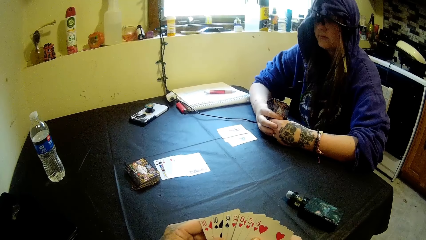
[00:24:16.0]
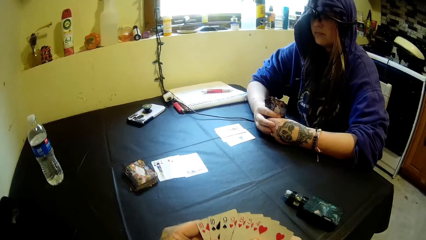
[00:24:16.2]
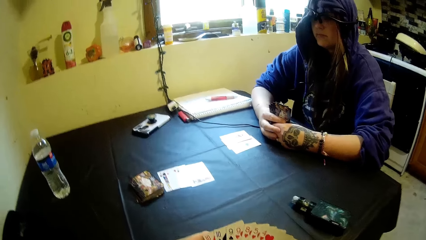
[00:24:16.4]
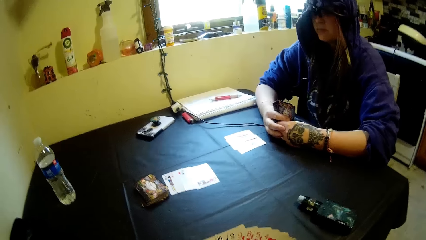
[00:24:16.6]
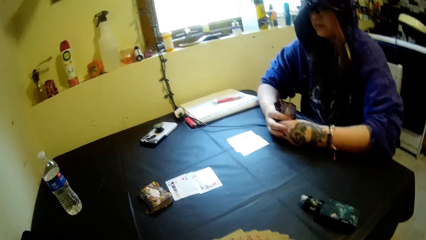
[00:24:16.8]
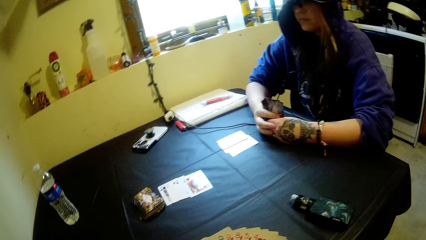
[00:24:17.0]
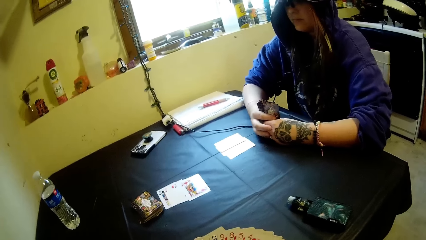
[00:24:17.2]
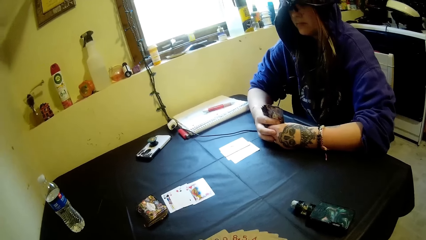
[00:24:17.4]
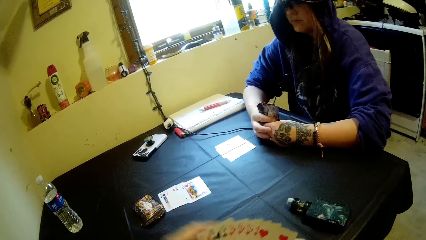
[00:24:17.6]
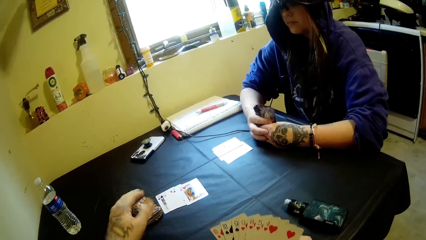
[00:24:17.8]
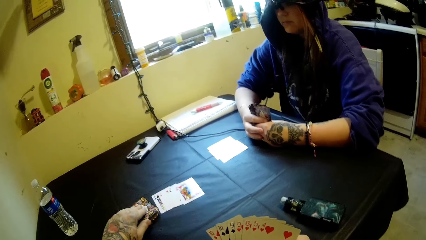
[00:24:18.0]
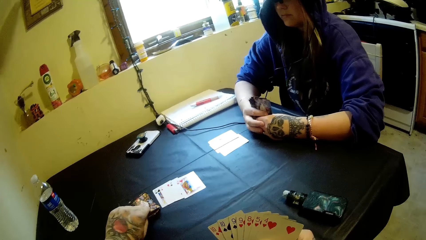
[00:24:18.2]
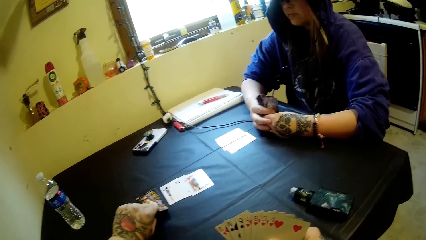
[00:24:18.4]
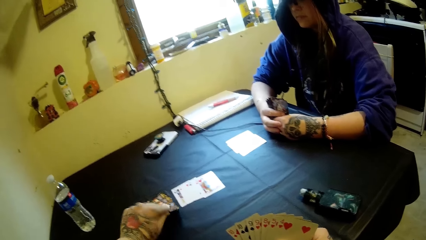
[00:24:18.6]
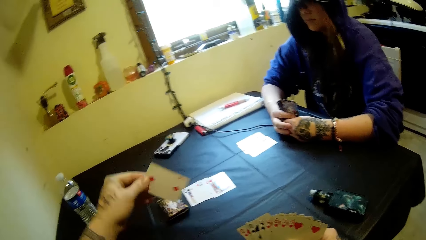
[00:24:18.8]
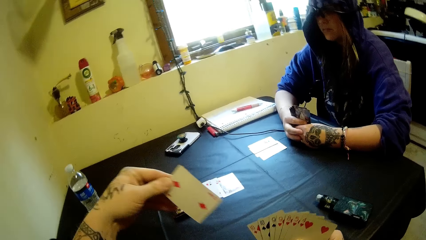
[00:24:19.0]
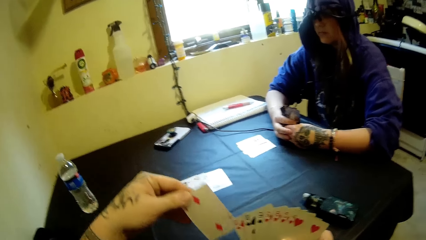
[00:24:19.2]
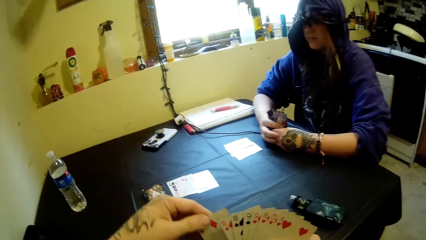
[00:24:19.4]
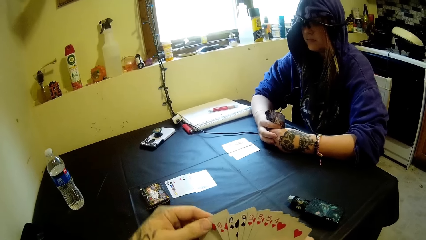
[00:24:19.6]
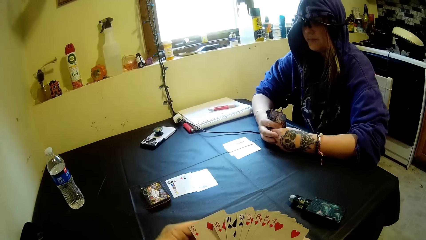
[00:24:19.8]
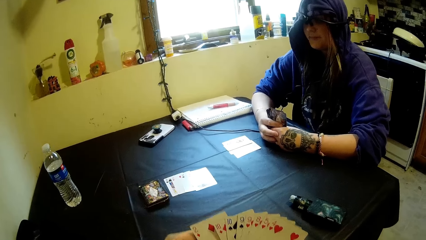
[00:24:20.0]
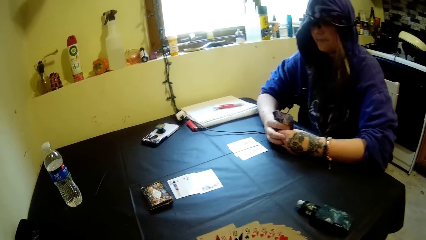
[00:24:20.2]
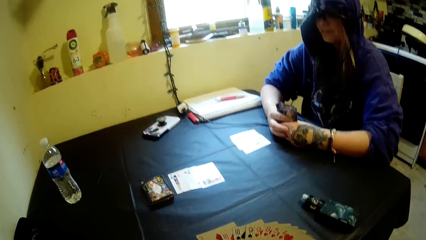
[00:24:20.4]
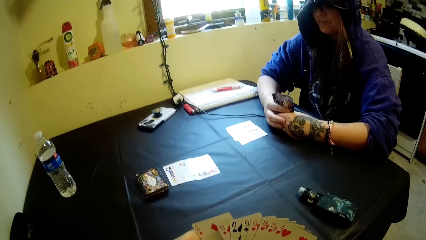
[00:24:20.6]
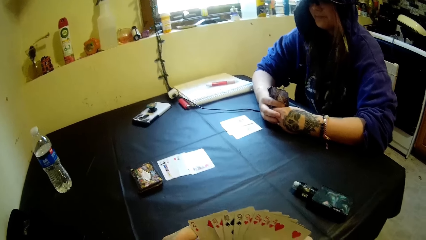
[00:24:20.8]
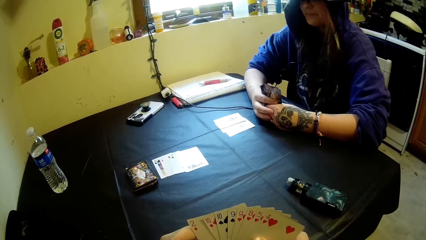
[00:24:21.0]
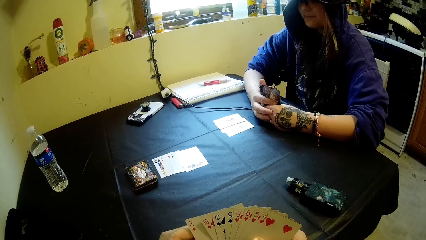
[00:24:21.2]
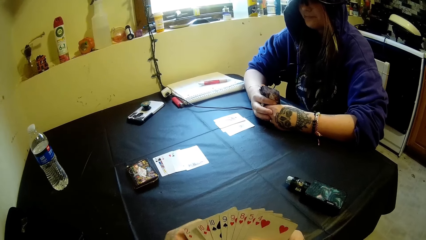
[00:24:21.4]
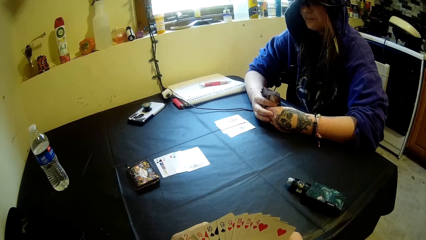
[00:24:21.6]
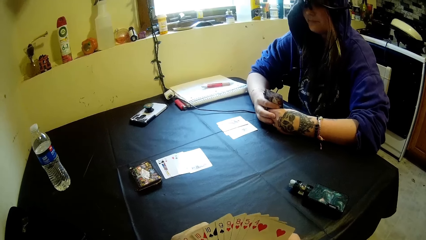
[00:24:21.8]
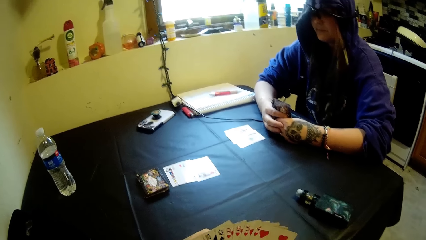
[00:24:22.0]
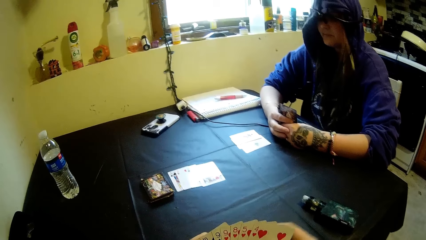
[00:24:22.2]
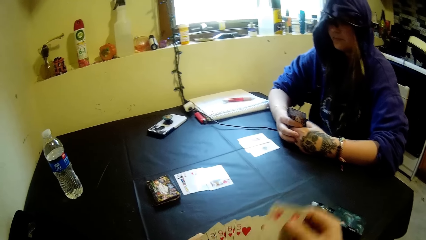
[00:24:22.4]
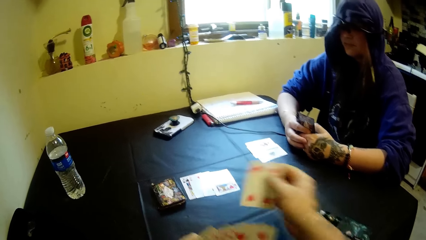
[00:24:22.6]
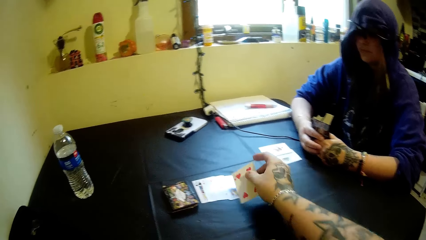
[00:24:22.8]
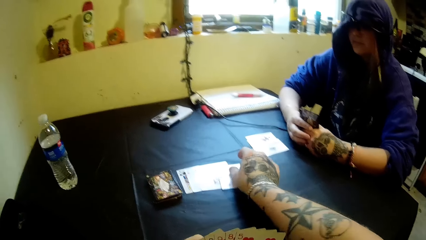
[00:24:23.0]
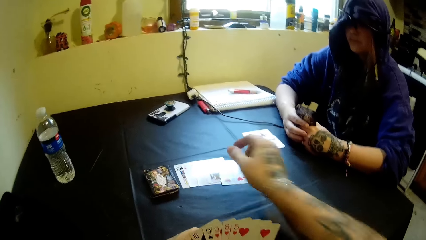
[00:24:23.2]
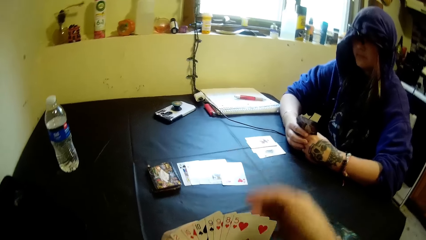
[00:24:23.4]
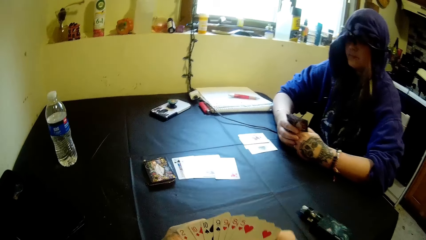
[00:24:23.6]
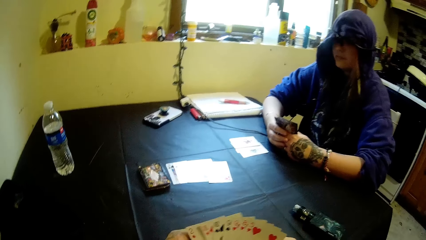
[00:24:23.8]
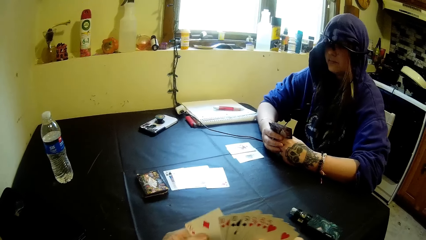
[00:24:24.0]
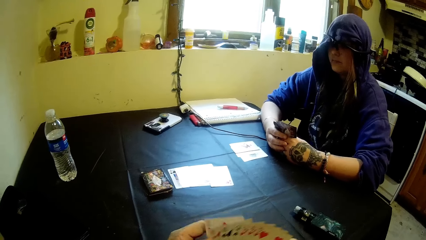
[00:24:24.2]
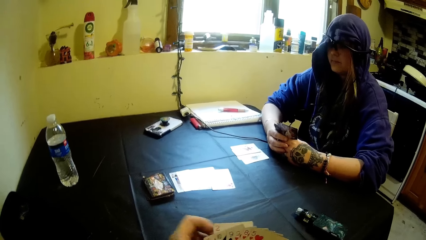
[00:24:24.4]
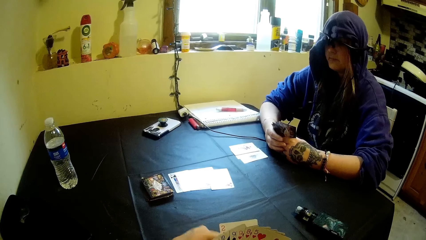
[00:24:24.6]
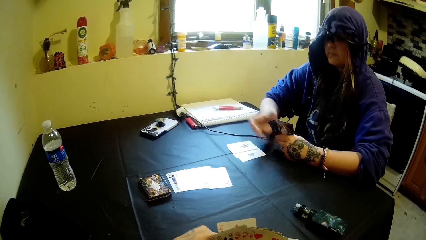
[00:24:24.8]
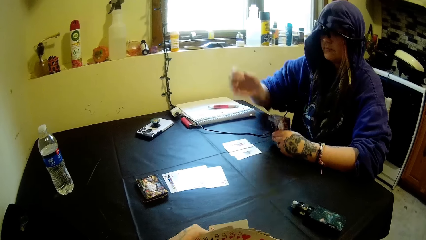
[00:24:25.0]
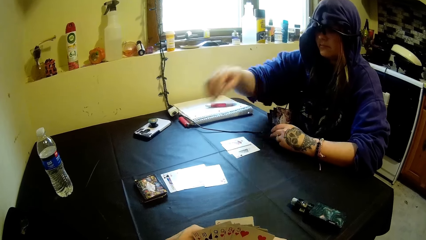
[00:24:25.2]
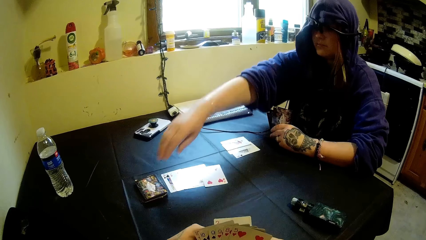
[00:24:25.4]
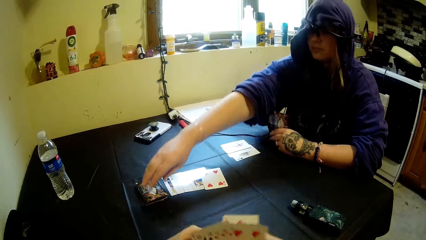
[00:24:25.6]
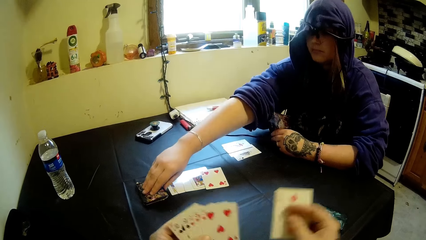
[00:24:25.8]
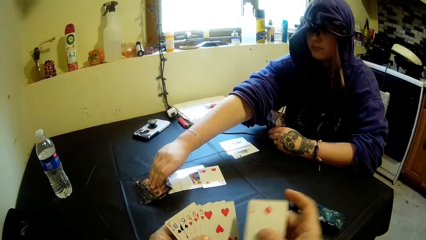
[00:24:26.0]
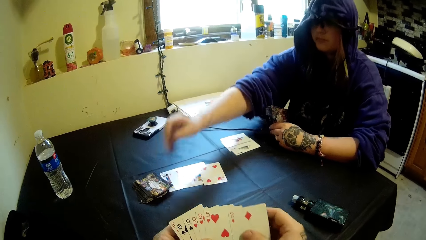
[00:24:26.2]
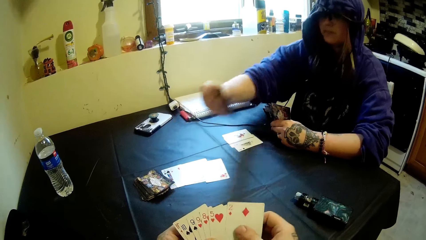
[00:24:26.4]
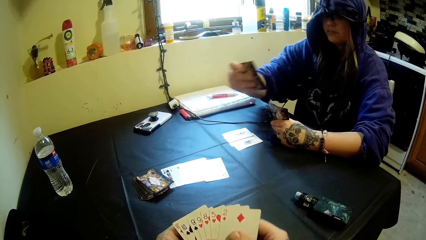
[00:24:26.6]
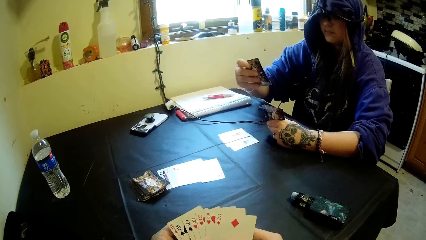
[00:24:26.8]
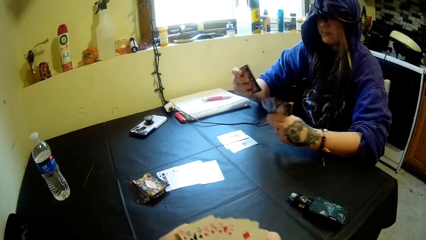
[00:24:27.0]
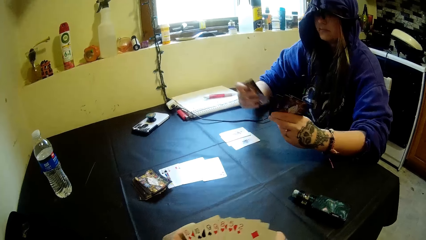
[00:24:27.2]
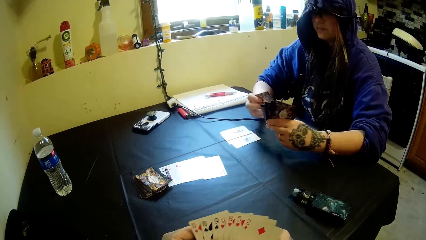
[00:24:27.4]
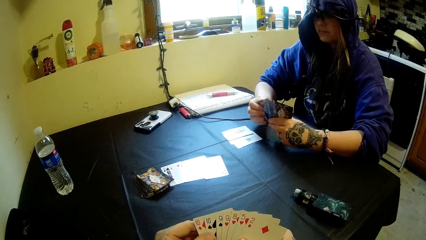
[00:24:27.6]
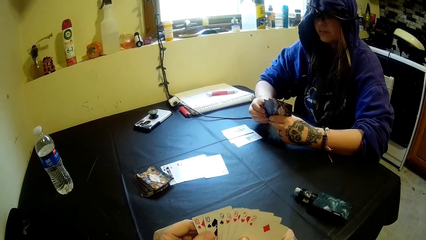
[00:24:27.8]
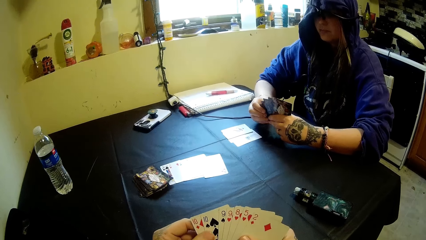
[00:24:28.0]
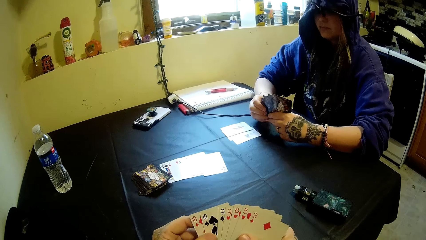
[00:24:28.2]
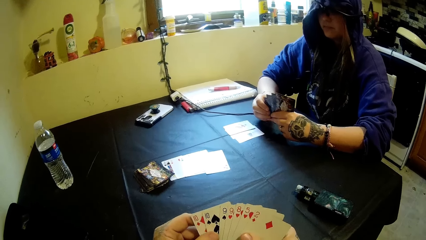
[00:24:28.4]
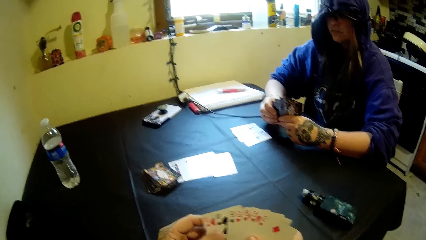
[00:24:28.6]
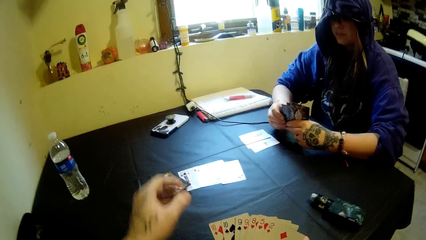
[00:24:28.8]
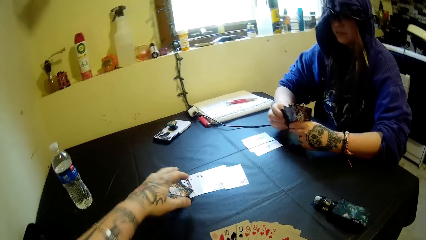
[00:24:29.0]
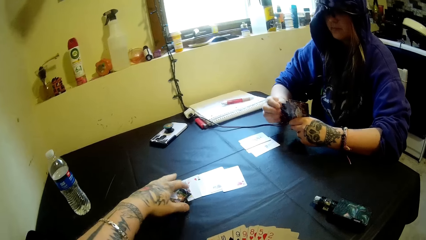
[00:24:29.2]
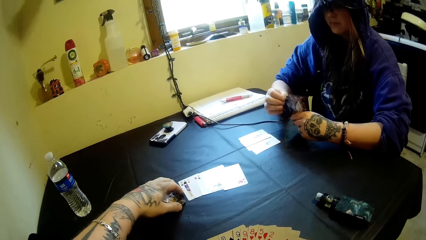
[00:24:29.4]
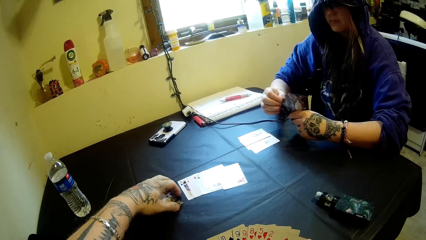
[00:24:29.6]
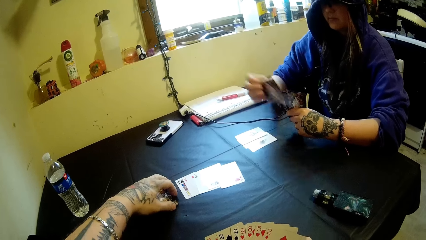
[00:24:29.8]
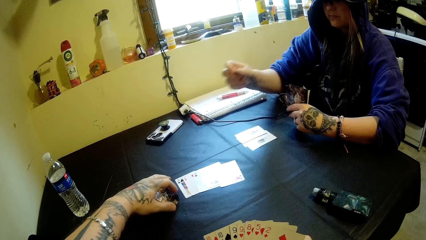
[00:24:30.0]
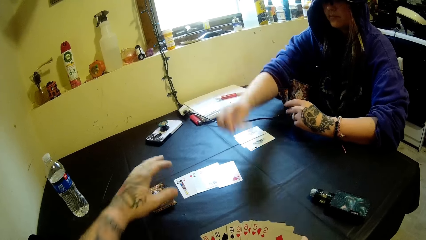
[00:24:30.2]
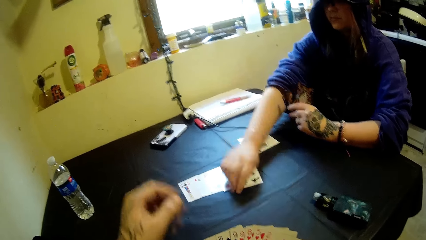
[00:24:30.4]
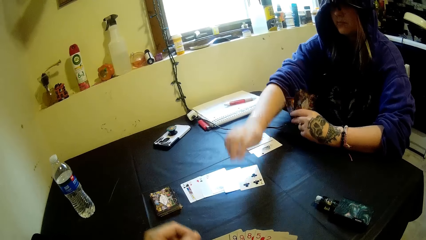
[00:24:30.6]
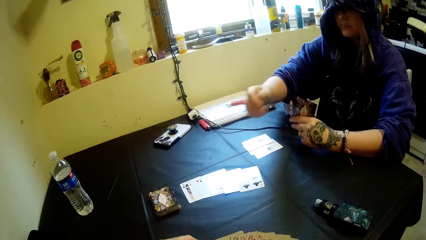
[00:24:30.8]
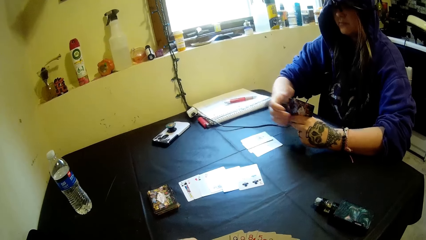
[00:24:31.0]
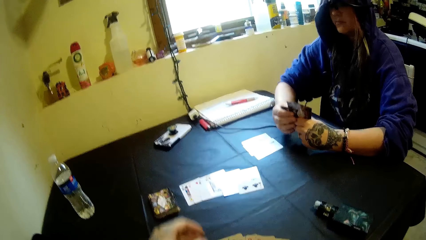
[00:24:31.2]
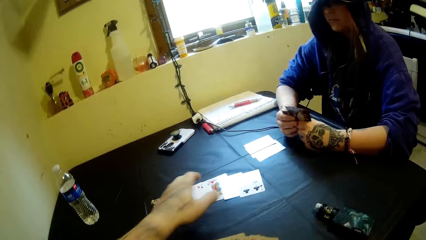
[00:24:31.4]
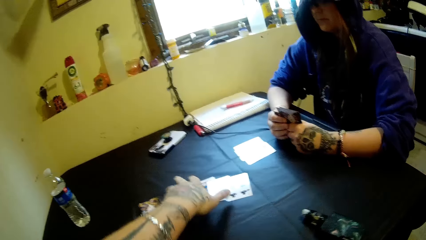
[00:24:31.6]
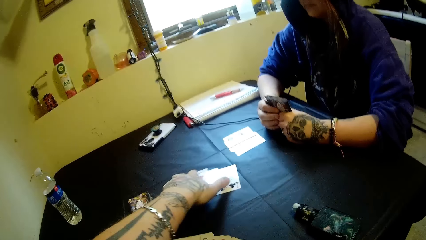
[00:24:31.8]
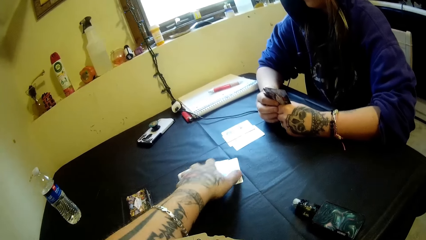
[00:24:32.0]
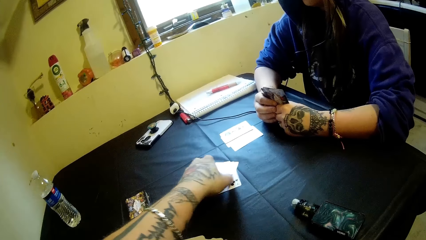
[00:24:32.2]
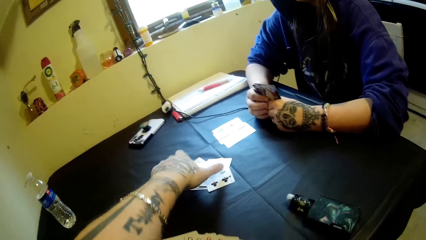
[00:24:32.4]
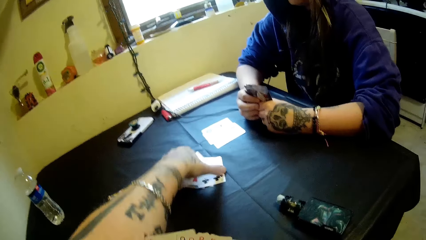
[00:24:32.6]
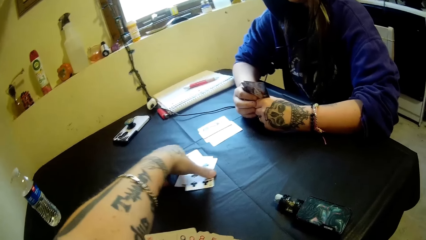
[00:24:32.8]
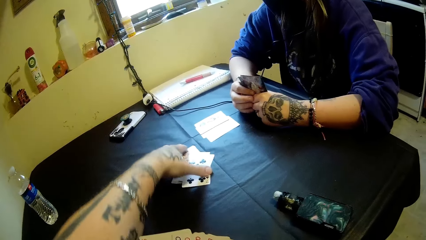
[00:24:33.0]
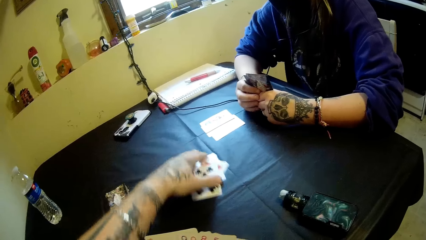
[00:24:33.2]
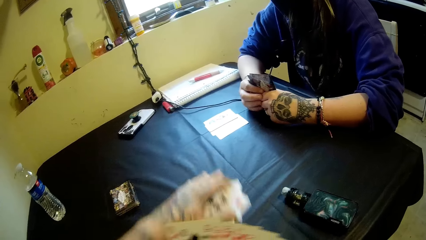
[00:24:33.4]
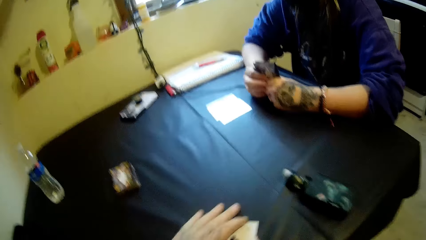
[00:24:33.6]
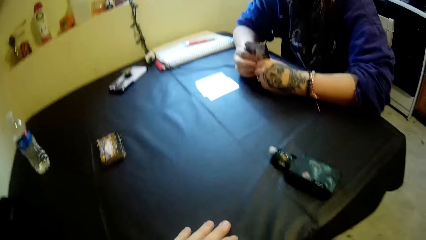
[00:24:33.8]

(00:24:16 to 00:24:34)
The camera wearer picks up a card from the table with his left hand. He puts the cards together. A woman moves a finger. The camera wearer moves a card. He drops a card on the table with his right hand. He holds the cards. He shuffles the cards in his hands. The woman moves a hand. She picks up a card from the table with her right hand. The camera wearer moves the cards and puts the cards together. The woman holds the card with the other hand. The camera wearer moves a hand. He moves the cards on the table with his left hand. He aligns the cards. The woman moves the cards. The camera wearer removes his hand from the cards. The woman drops a card on the table. She holds the cards. The camera wearer moves a hand. He moves the cards on the table with his left hand.
